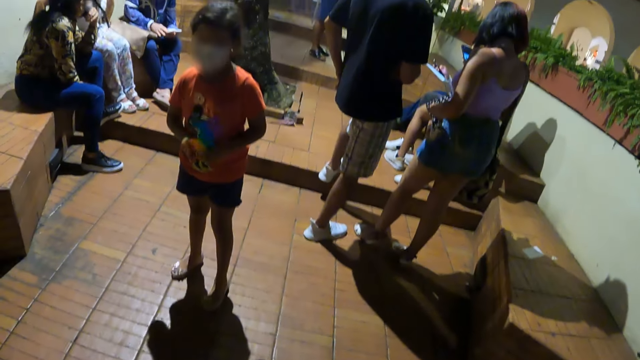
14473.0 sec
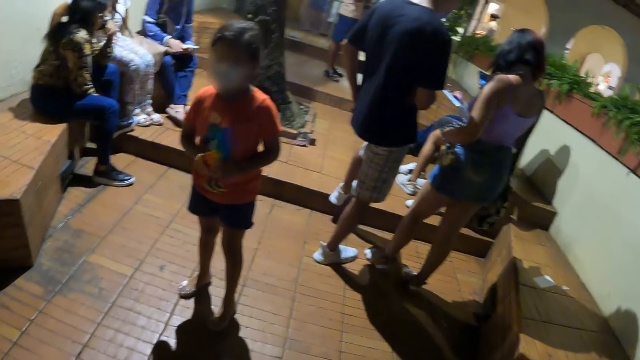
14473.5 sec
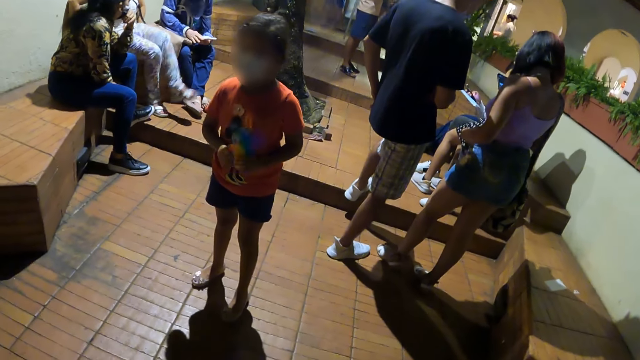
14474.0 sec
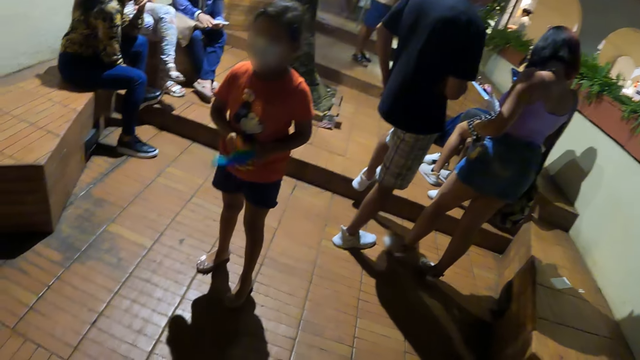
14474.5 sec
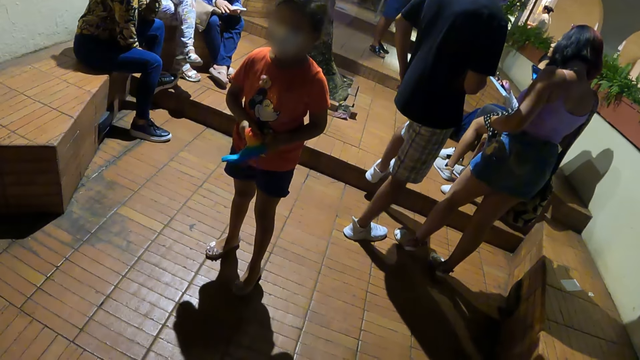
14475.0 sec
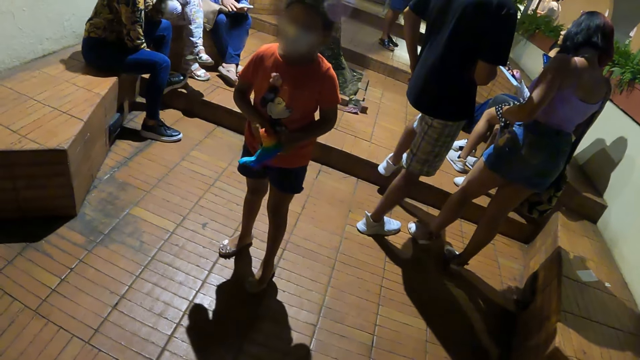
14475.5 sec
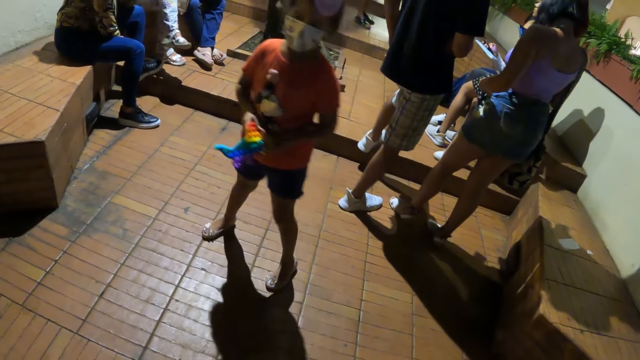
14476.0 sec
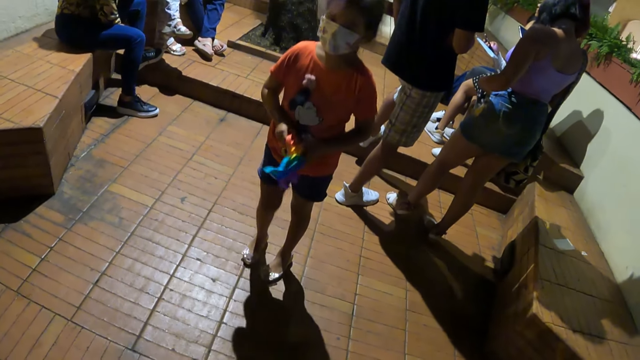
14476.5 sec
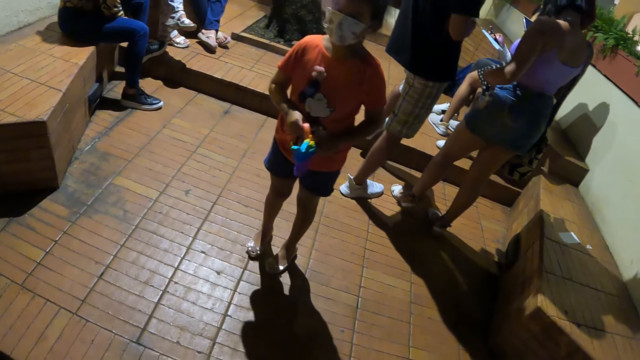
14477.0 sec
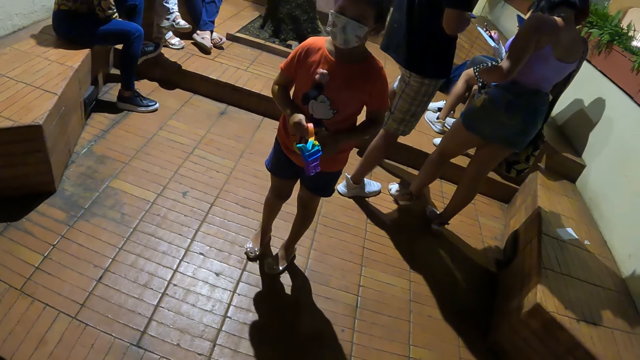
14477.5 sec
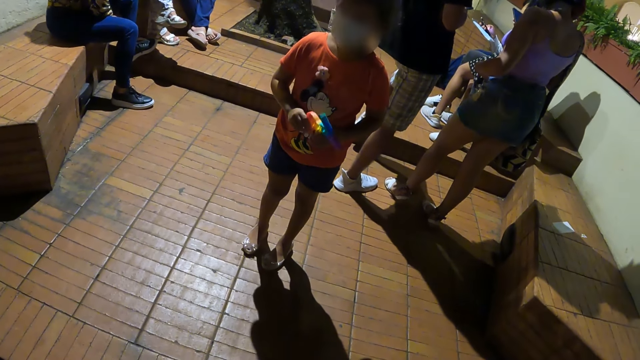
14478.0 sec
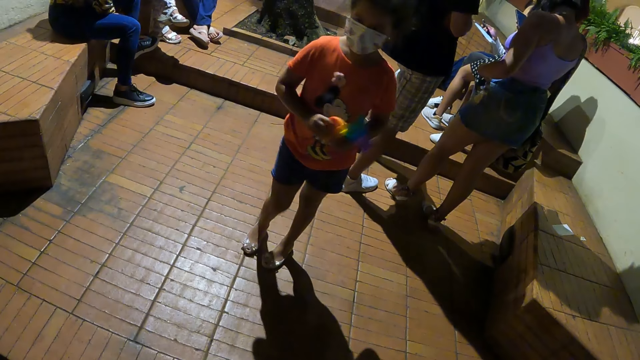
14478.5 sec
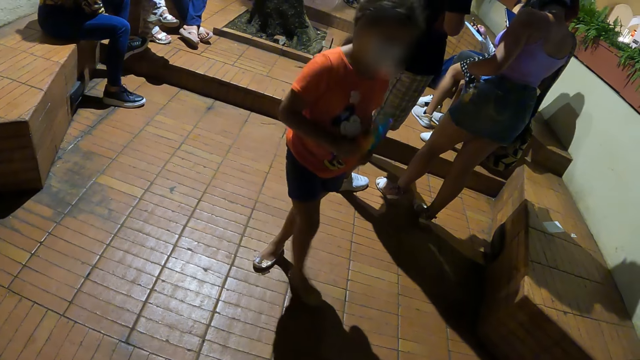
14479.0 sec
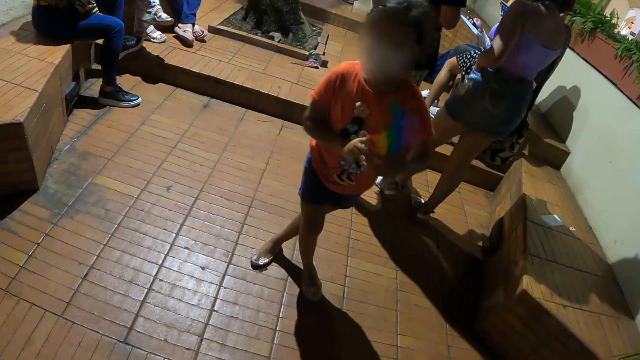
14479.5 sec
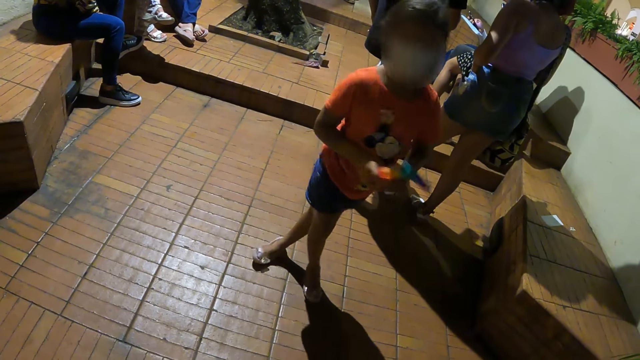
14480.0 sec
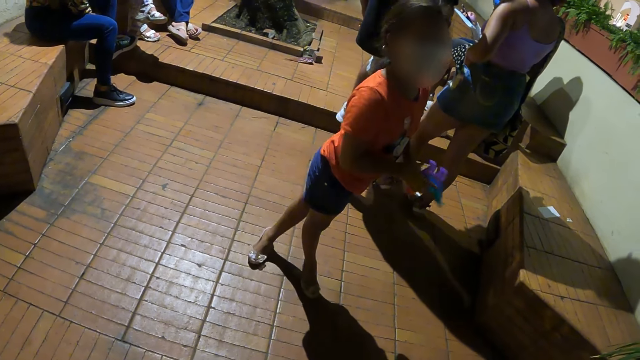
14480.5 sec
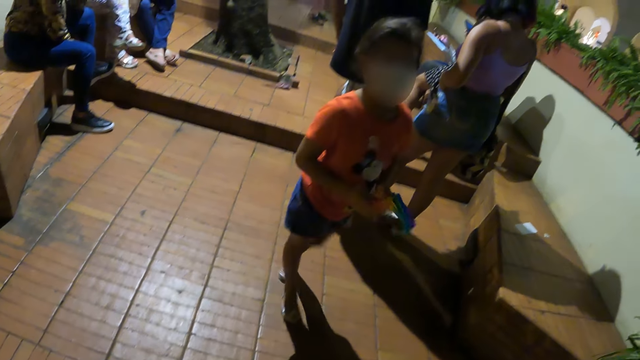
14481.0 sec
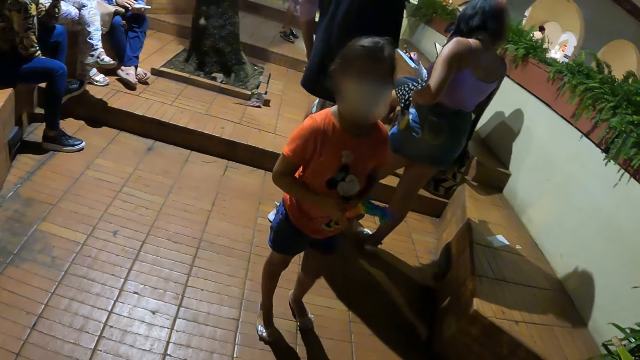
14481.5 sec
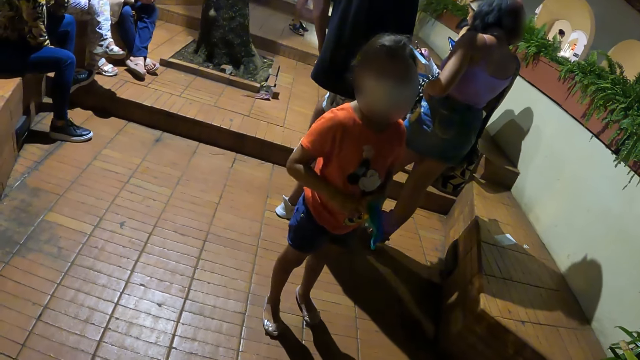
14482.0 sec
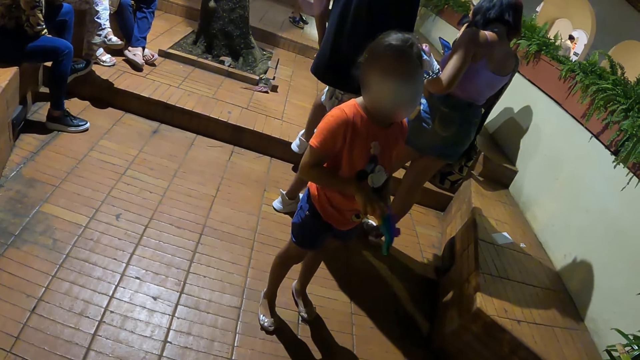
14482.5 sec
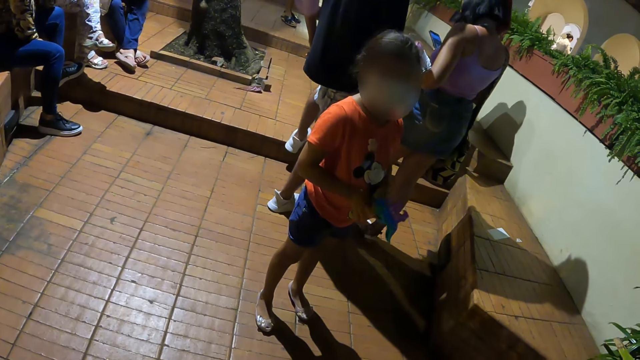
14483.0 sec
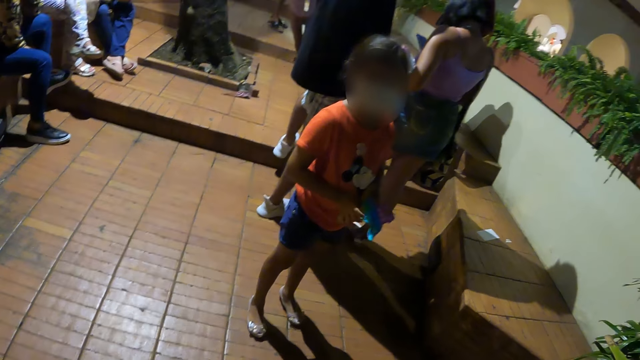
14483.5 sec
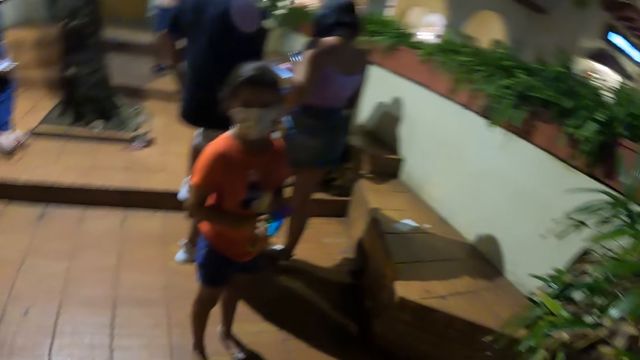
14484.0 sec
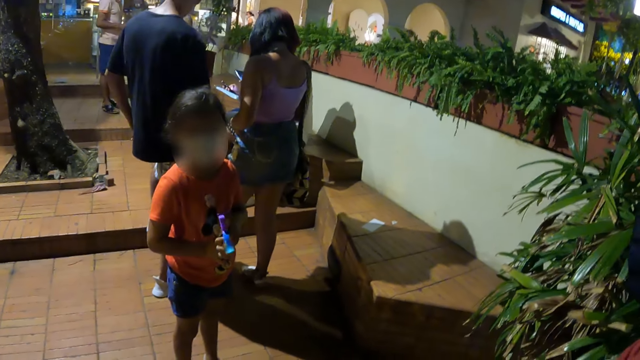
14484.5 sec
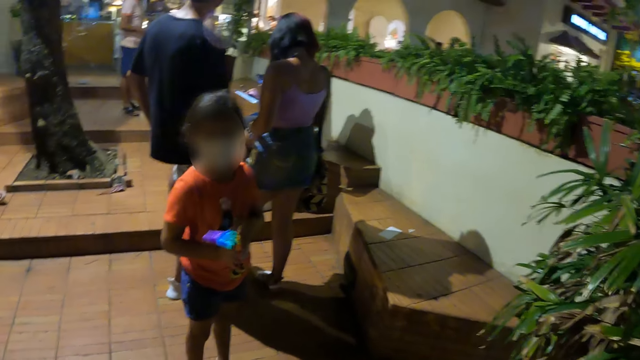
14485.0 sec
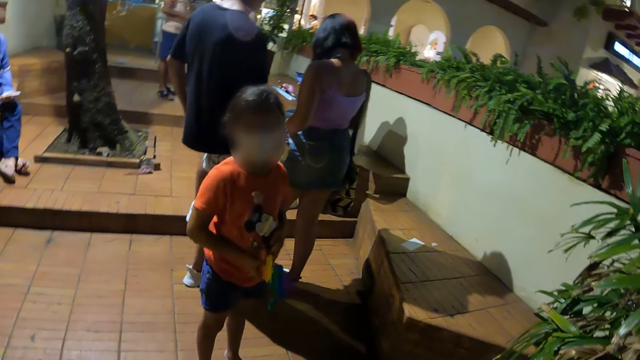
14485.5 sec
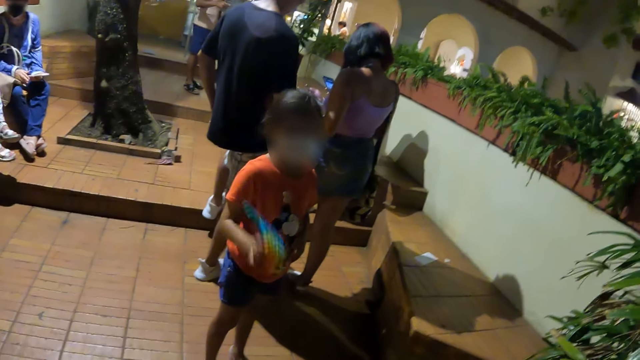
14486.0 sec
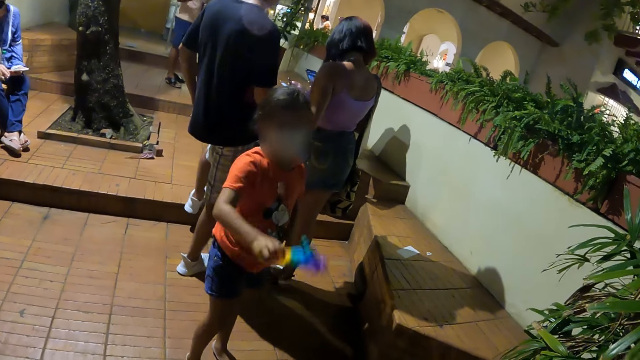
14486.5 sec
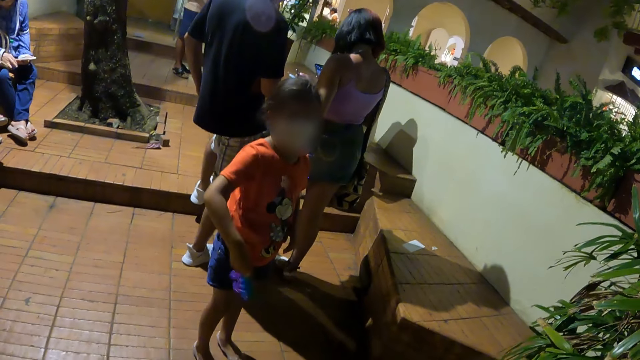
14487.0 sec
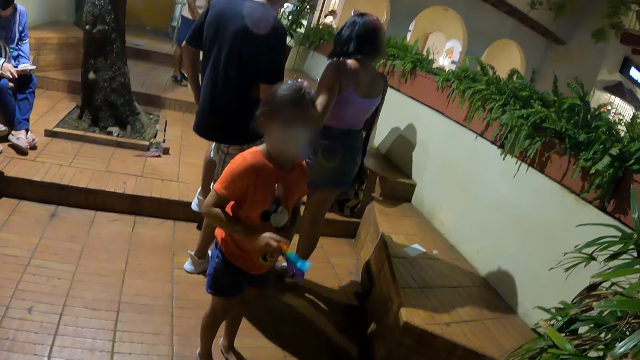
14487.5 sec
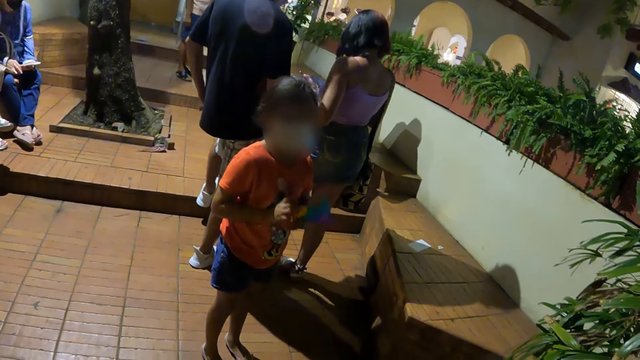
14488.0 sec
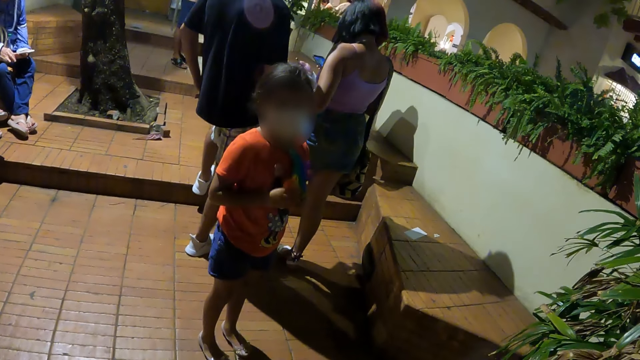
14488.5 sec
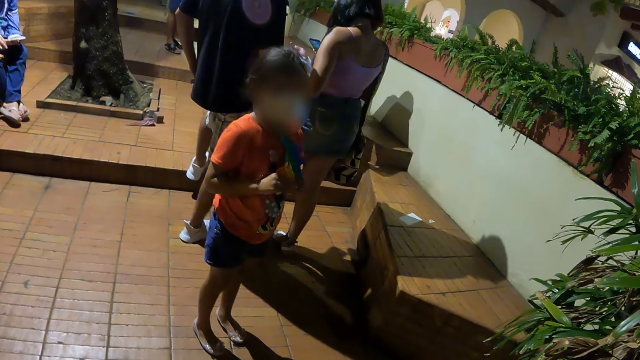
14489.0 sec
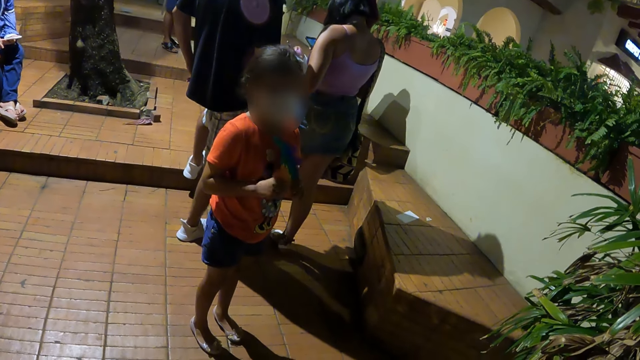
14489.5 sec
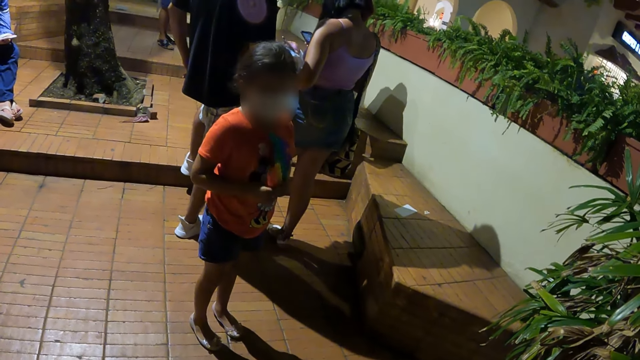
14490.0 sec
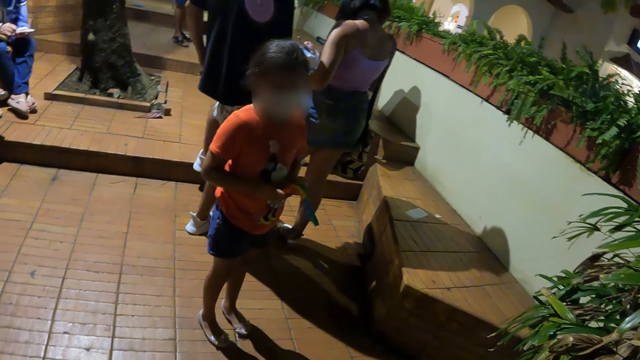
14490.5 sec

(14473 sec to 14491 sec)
The camera wearer looks at a girl. They look around. They look at the girl.

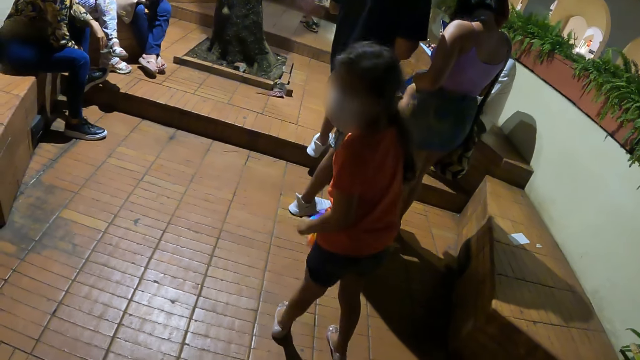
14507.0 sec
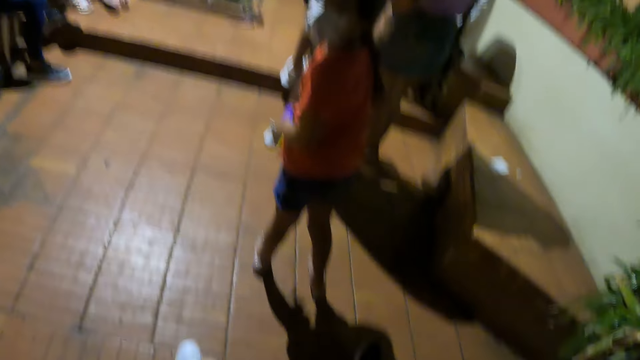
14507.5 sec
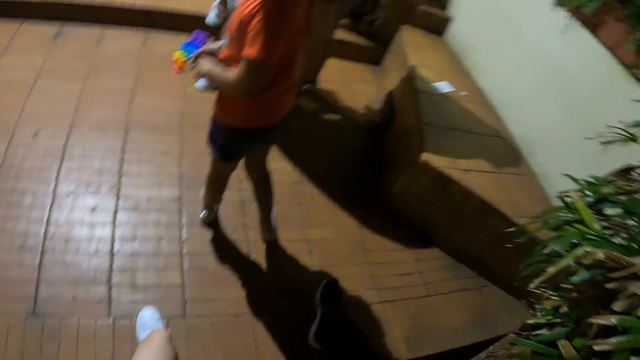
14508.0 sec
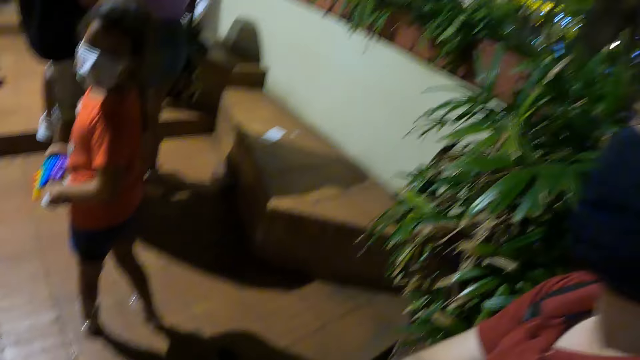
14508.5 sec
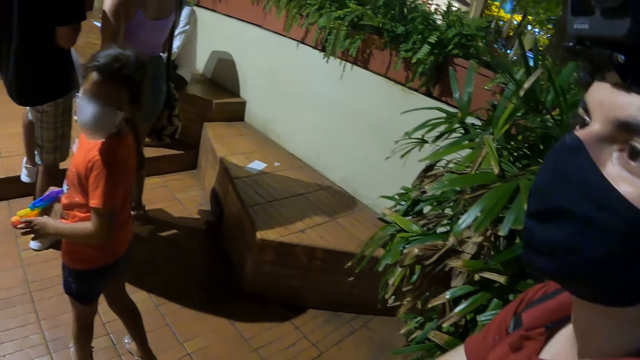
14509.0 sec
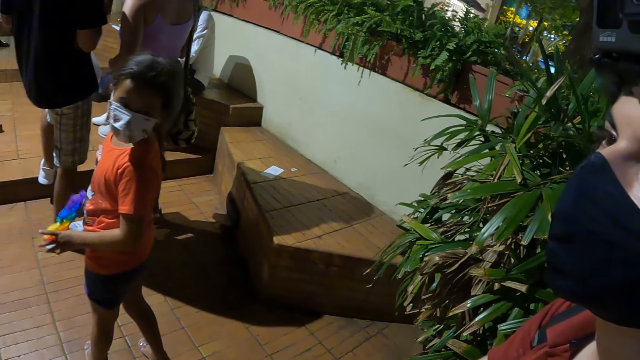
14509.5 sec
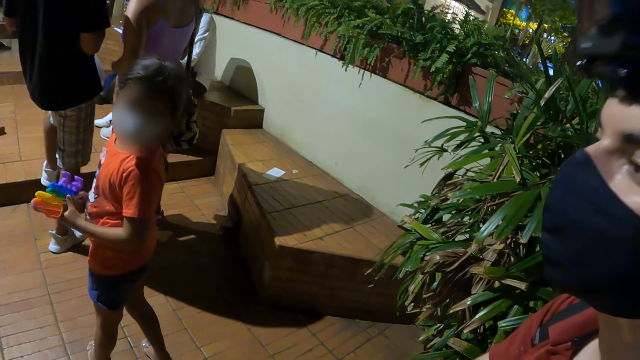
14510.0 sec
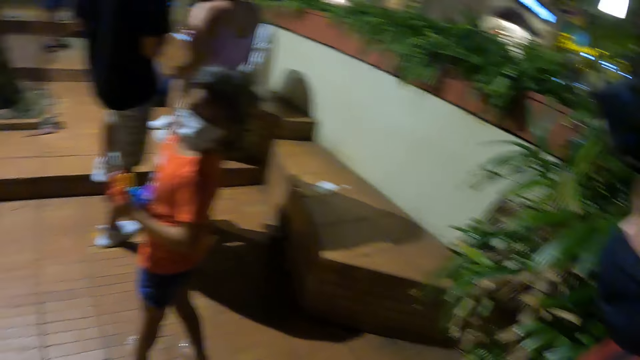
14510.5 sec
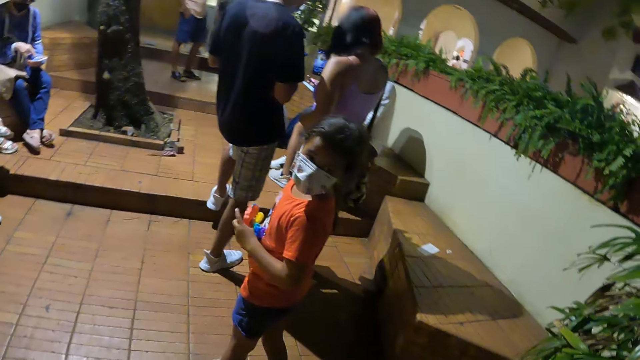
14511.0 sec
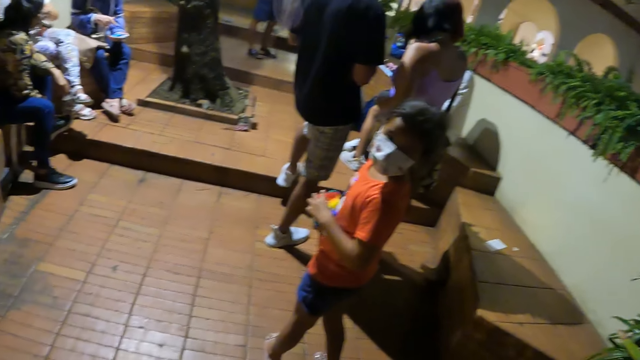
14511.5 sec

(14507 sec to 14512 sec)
The camera wearer looks at a man. They look at a girl.
